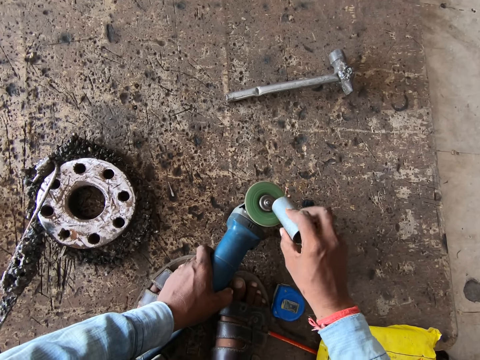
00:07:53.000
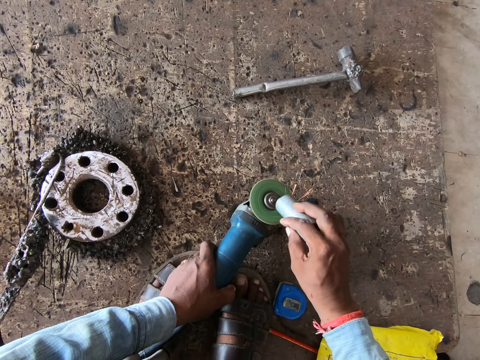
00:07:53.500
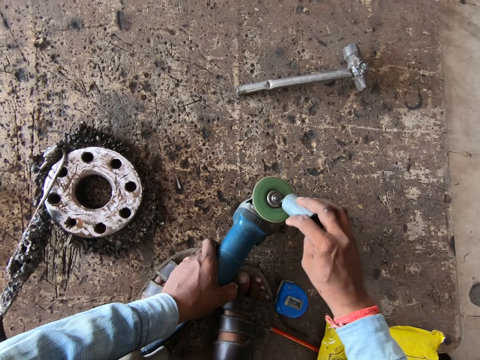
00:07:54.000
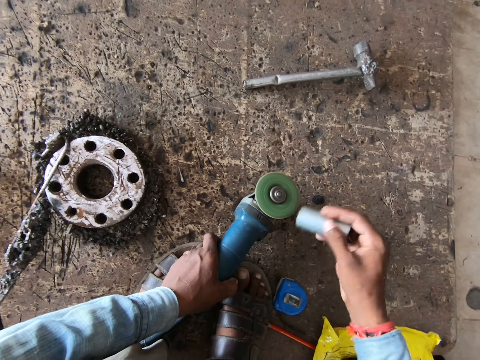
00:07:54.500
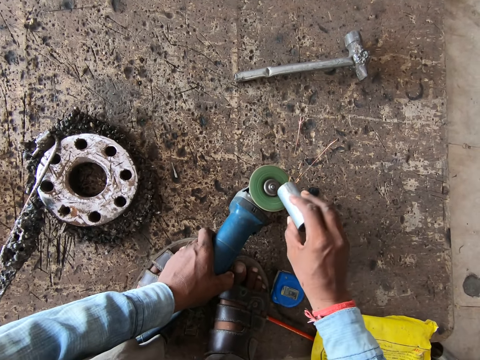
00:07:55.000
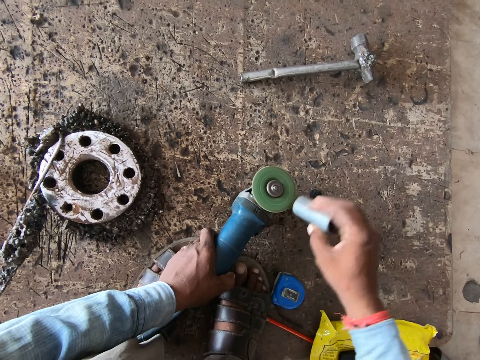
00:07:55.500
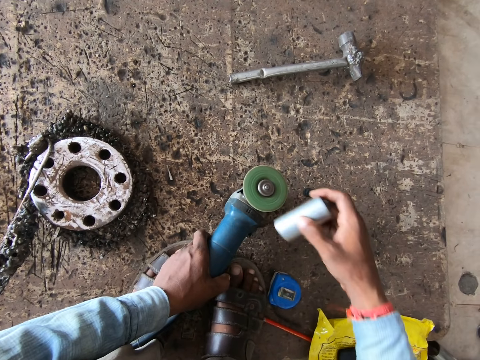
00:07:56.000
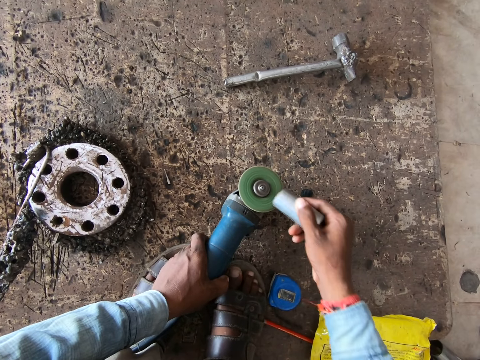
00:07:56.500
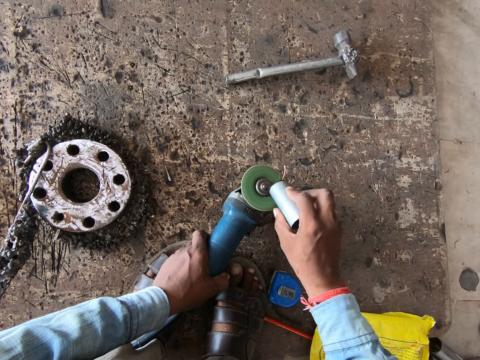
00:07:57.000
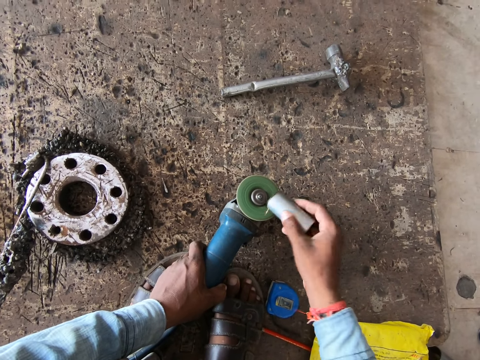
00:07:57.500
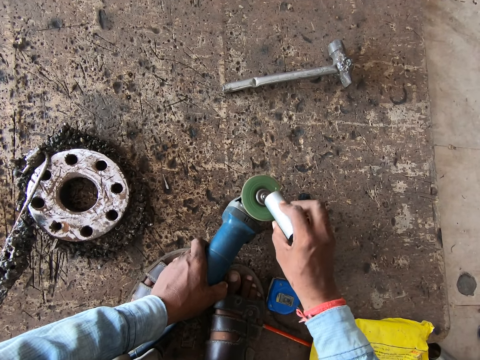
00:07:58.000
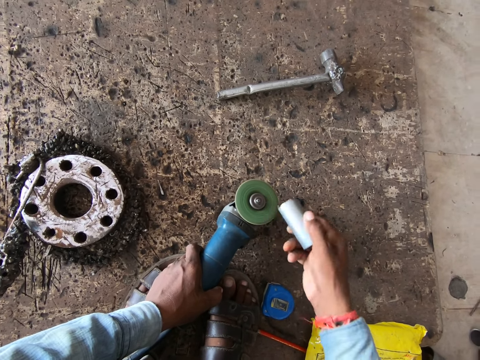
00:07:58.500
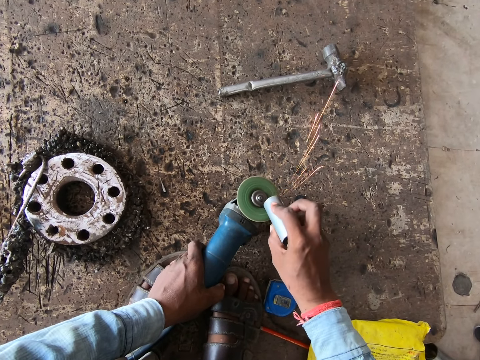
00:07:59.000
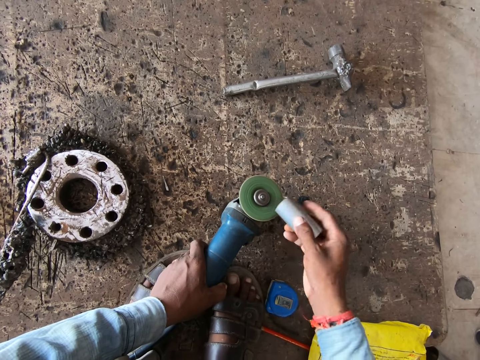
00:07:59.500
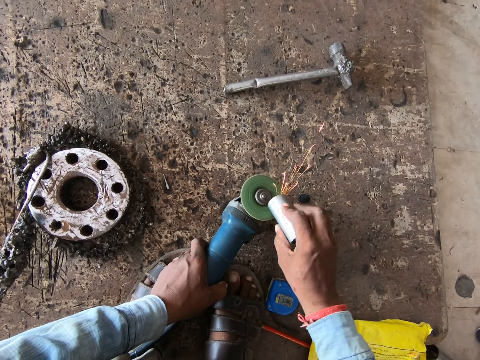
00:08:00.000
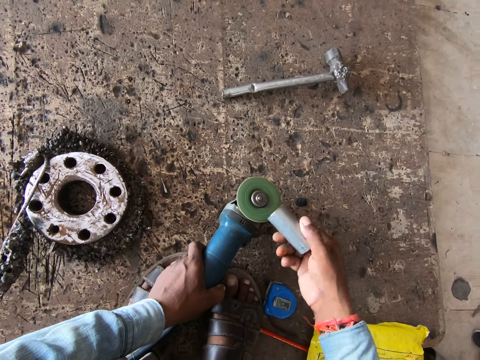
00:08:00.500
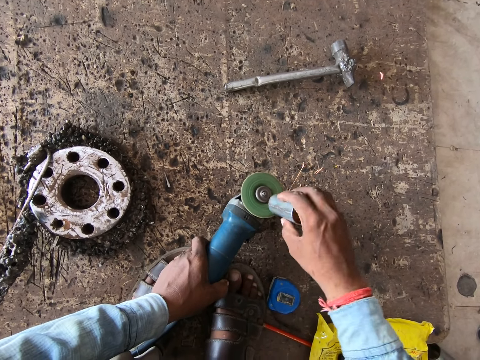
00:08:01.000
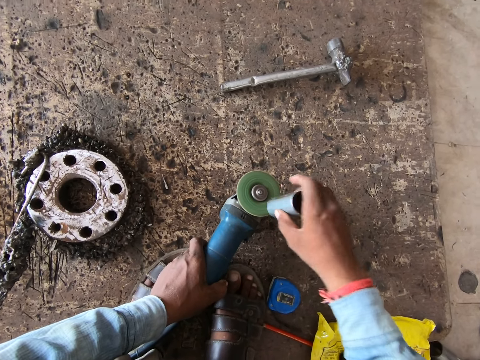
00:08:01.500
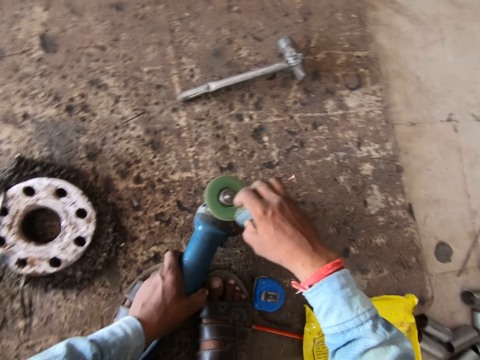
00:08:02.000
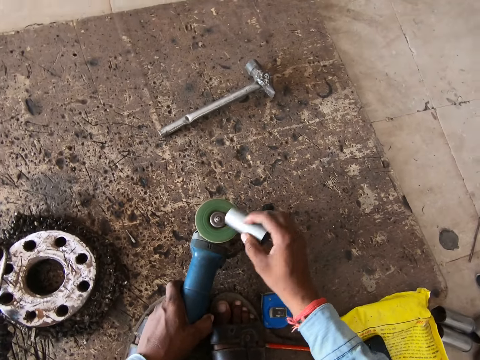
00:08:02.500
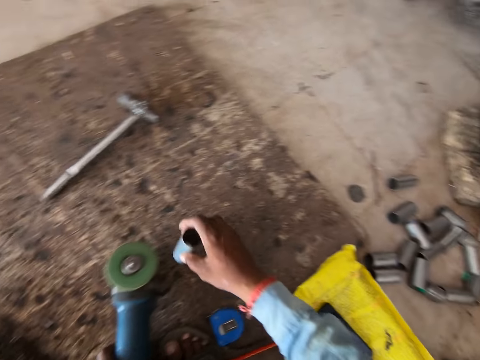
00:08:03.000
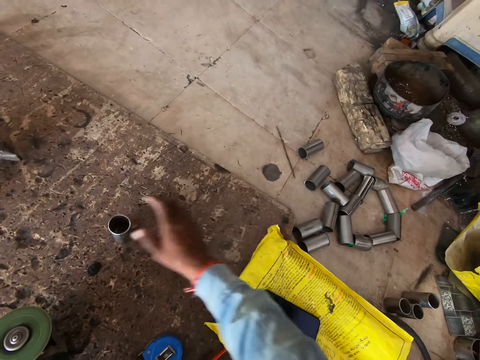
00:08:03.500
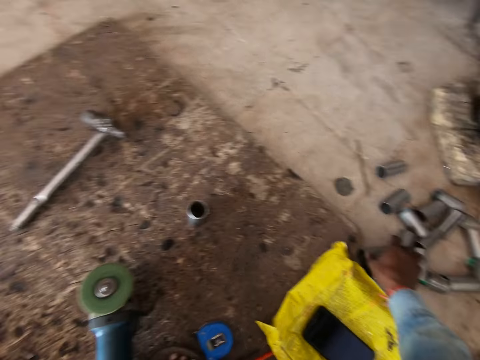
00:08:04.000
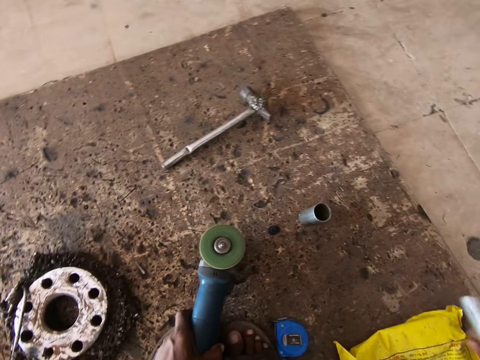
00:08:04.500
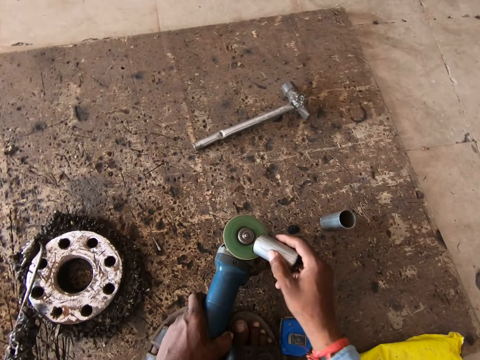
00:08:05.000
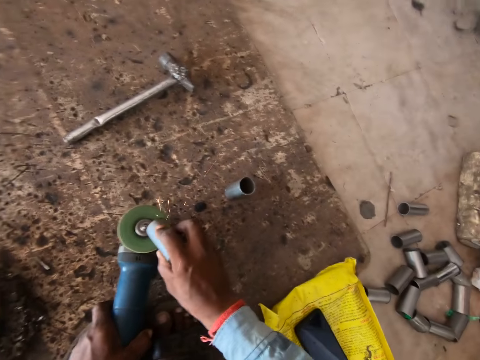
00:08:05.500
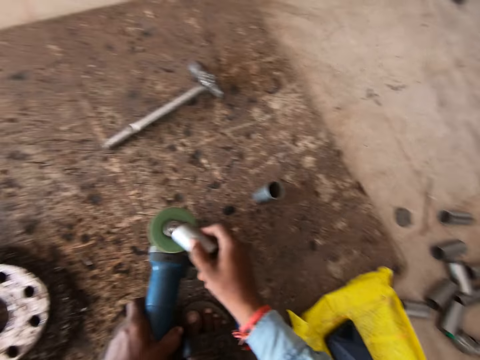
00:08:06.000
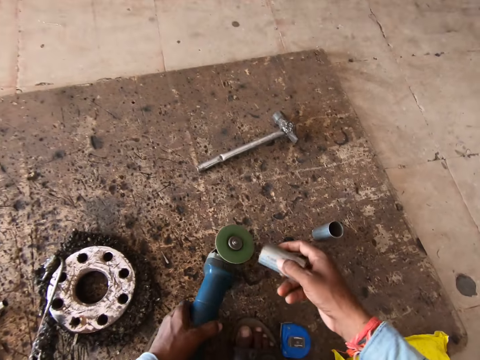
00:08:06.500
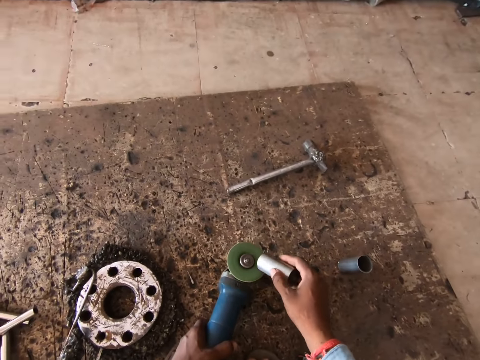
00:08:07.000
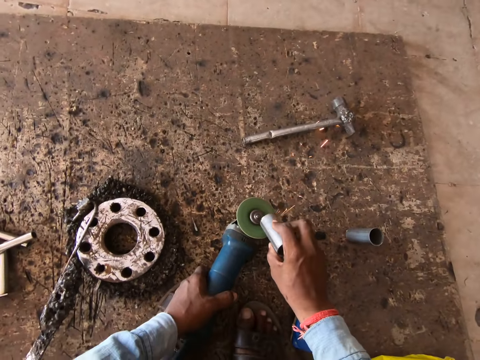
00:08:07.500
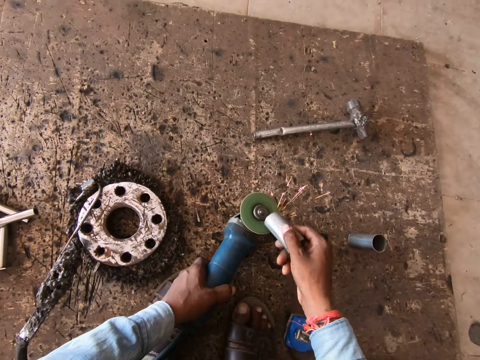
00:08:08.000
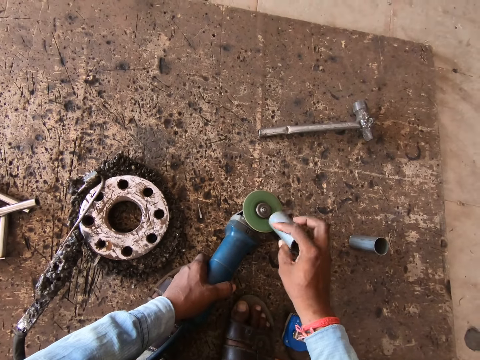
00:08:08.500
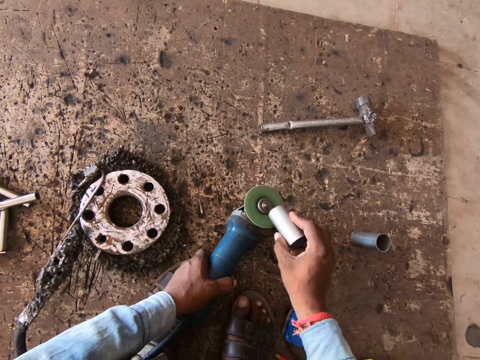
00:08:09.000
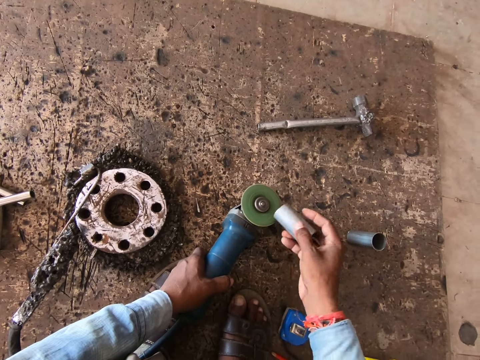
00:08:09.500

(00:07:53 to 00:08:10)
The camera wearer flips the cylindrical piece of metal with his right hand. He polishes the cylindrical piece of metal in his right hand with the hand polisher in his left hand. He drops the polished cylindrical piece of metal on the ground with his right hand. He picks up a cylindrical piece of metal from the ground with his right hand. He polishes the cylindrical piece of metal in his right hand with the hand polisher in his left hand. He welds the metal on the grinding machine.

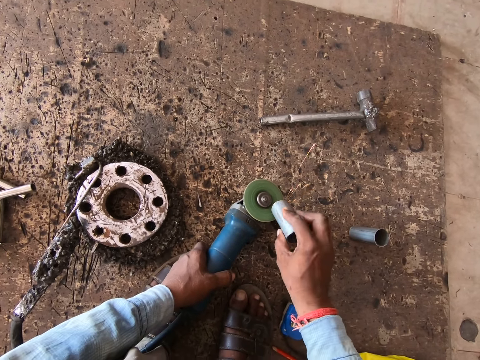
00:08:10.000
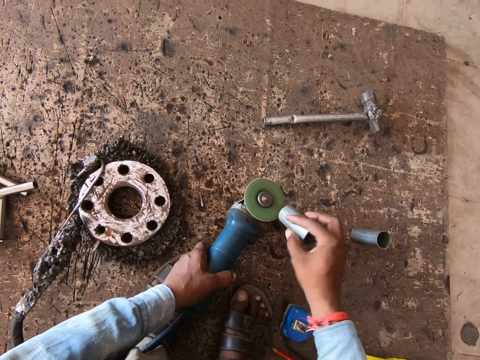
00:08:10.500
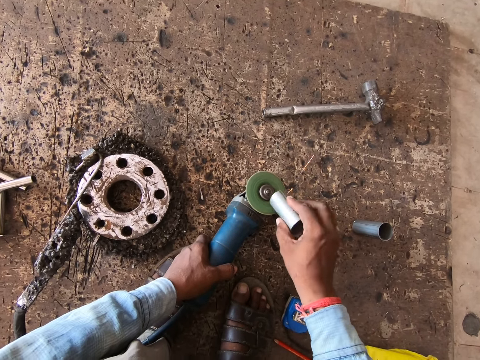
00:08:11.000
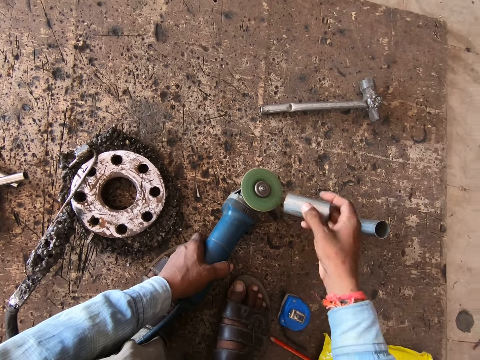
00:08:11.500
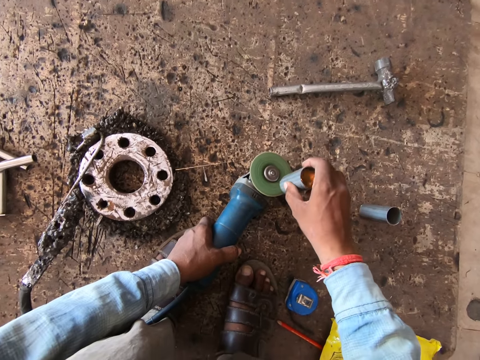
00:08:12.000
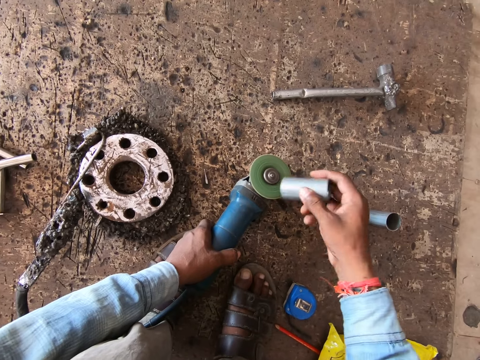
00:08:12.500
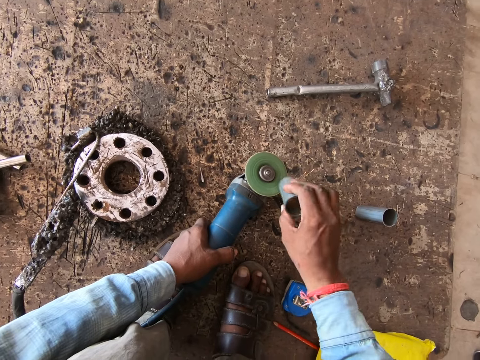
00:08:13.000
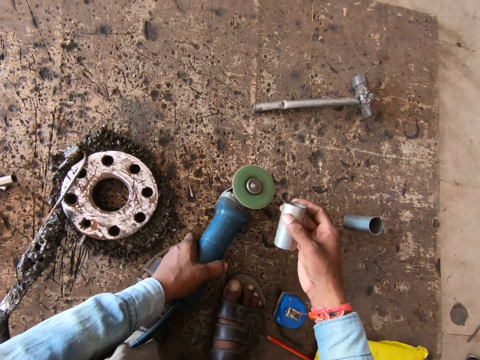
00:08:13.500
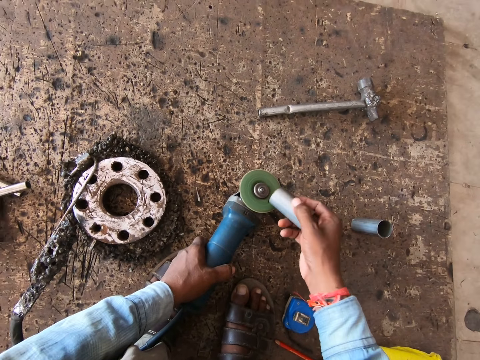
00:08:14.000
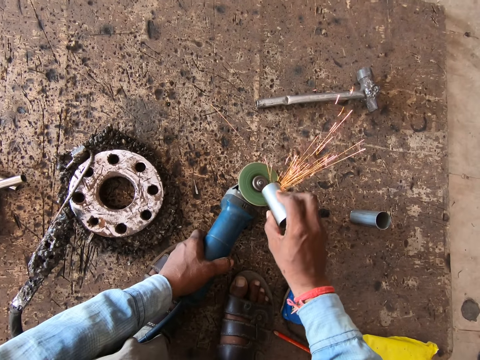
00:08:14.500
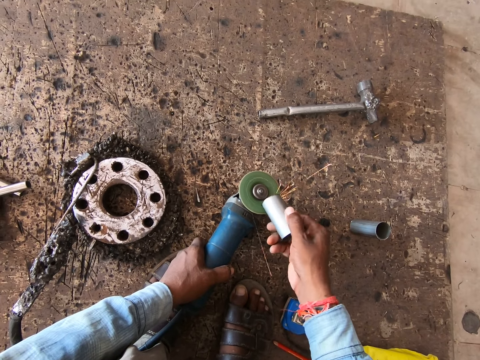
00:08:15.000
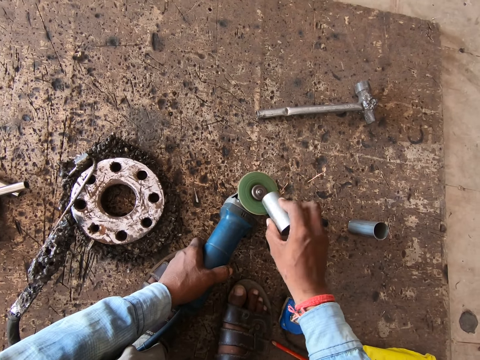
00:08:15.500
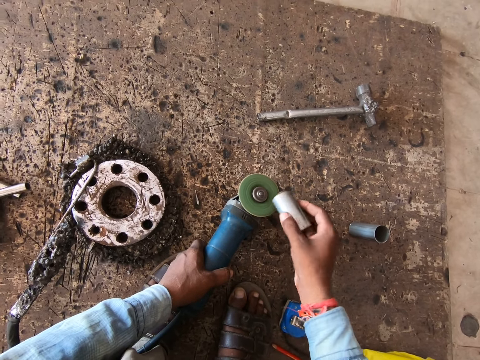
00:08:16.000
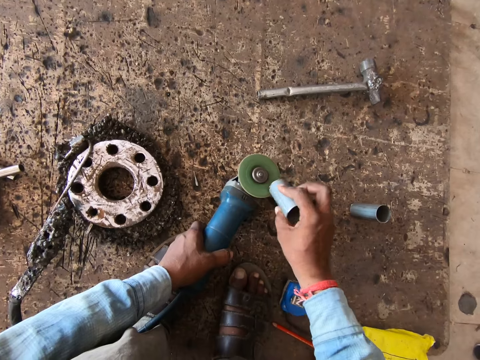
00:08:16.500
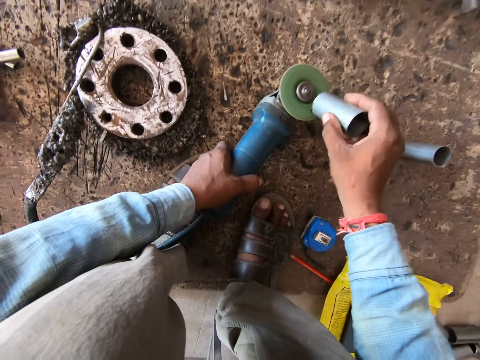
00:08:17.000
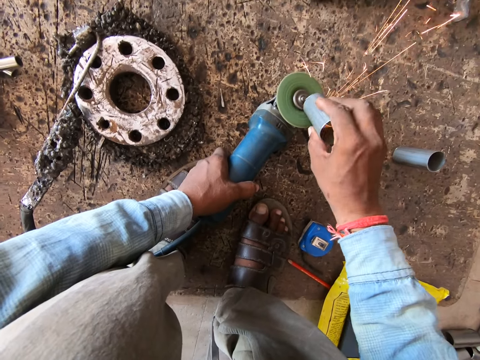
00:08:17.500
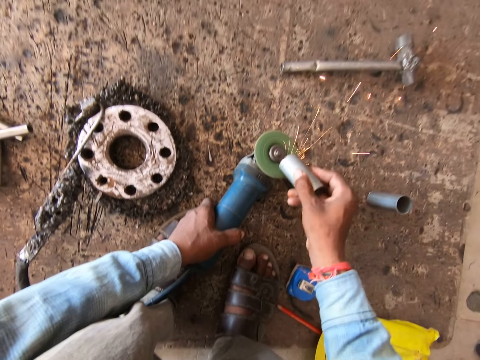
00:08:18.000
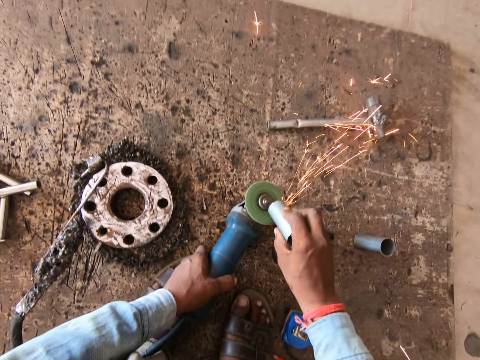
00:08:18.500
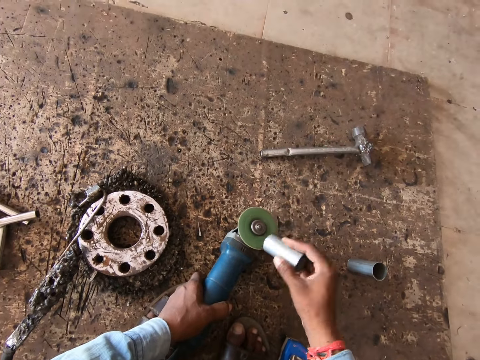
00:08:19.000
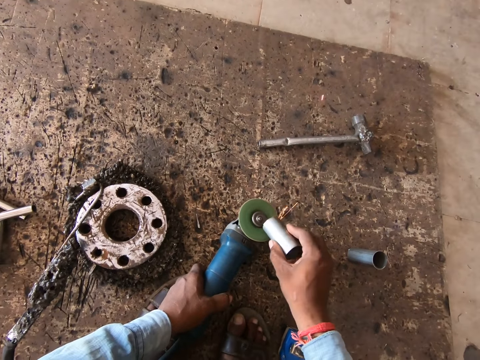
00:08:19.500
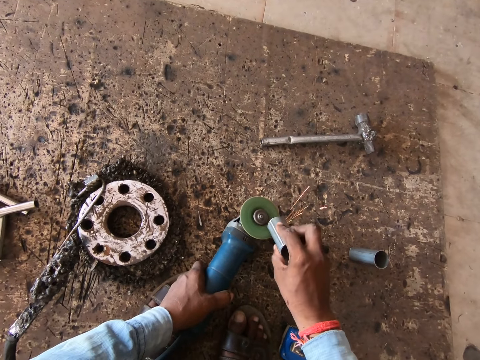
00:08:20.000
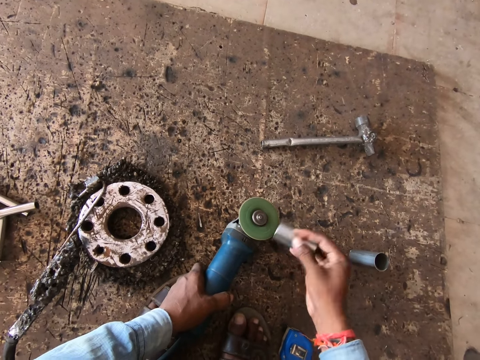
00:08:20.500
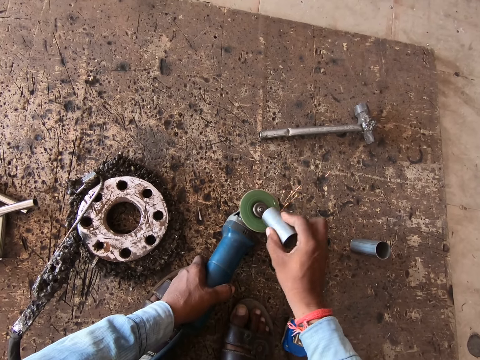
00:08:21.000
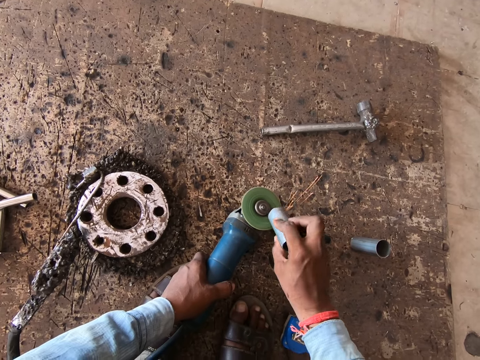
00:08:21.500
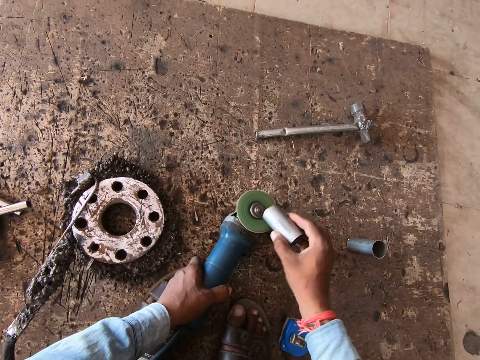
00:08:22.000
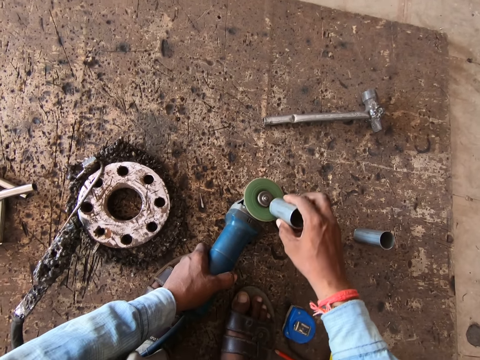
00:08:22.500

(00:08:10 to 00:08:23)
The camera wearer flips the cylindrical piece of metal with his right hand. He polishes the cylindrical metal in his right hand with the hand polisher in his left hand.
